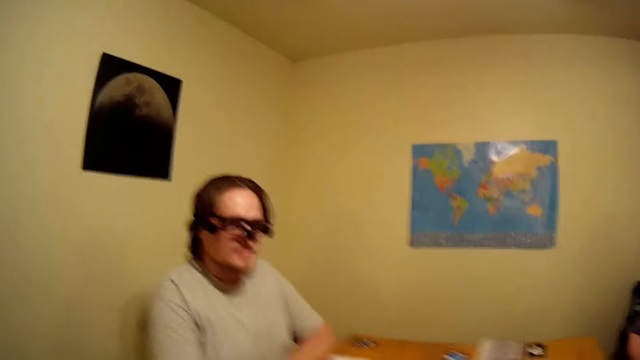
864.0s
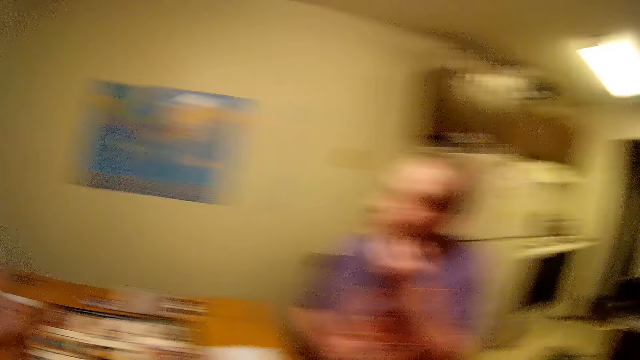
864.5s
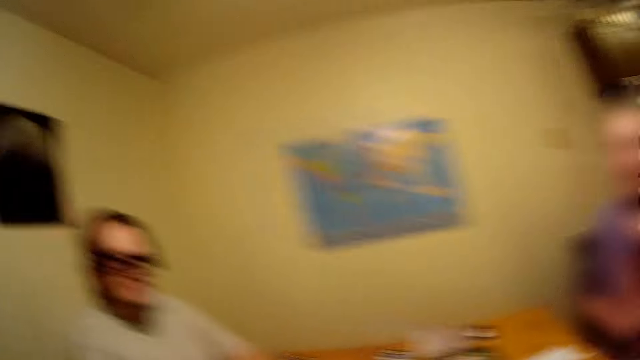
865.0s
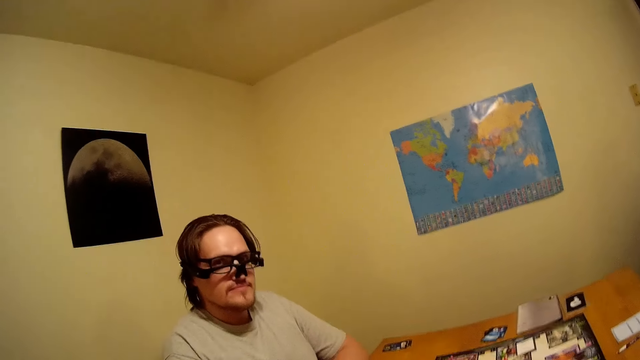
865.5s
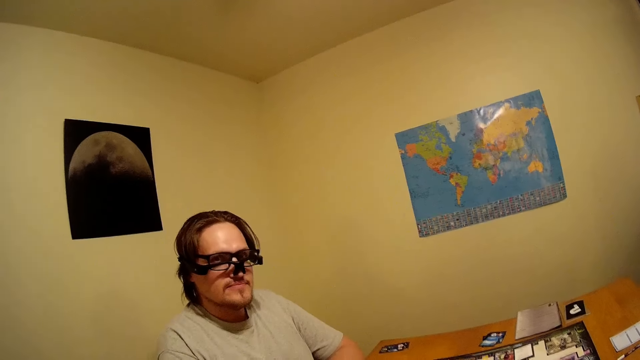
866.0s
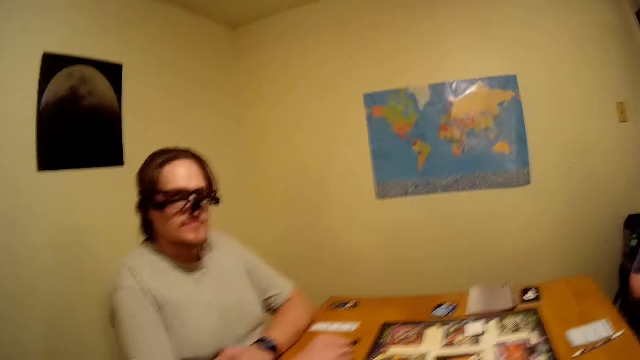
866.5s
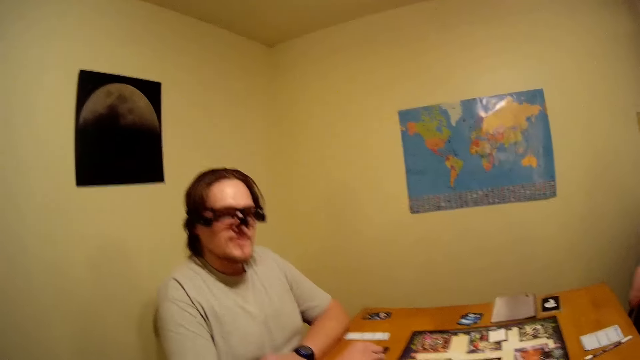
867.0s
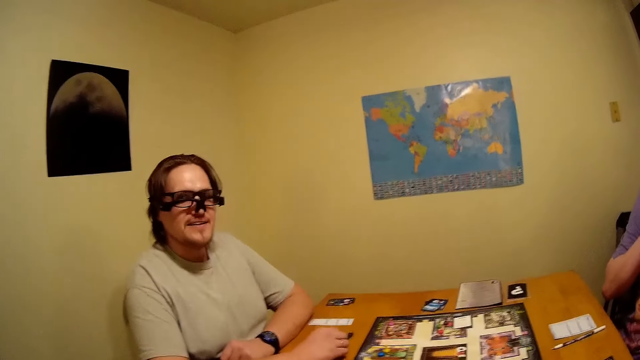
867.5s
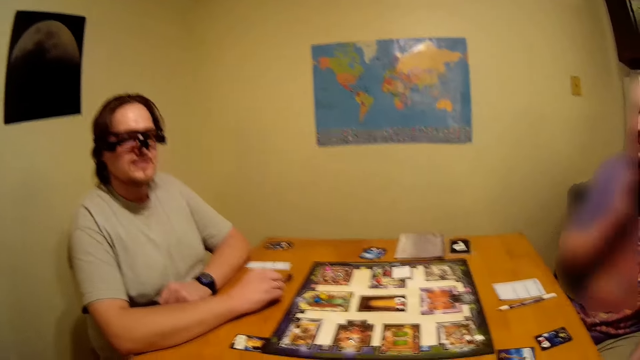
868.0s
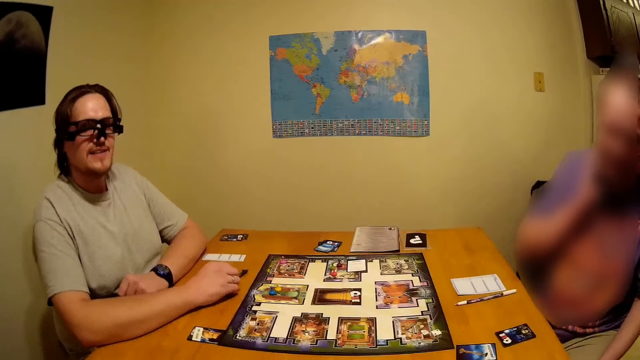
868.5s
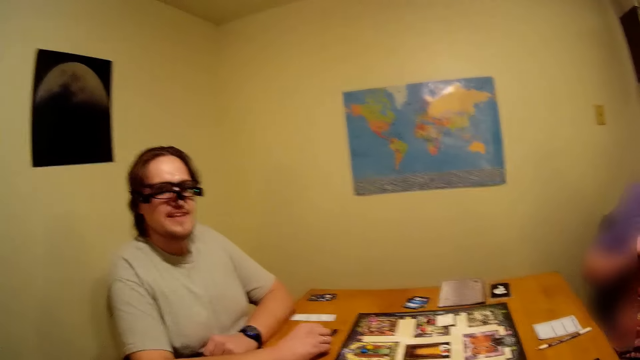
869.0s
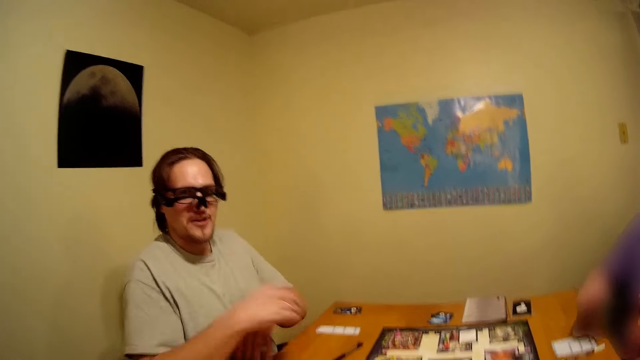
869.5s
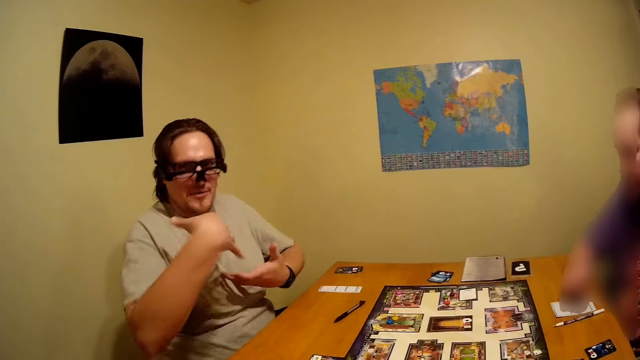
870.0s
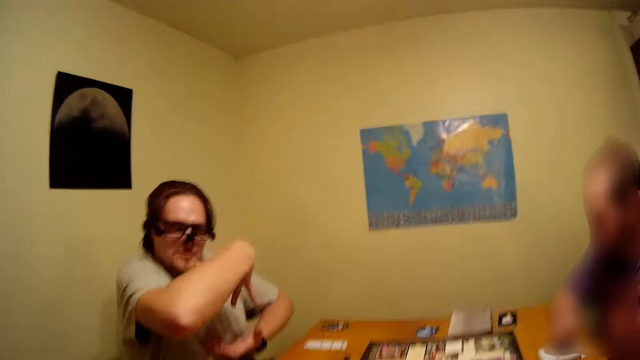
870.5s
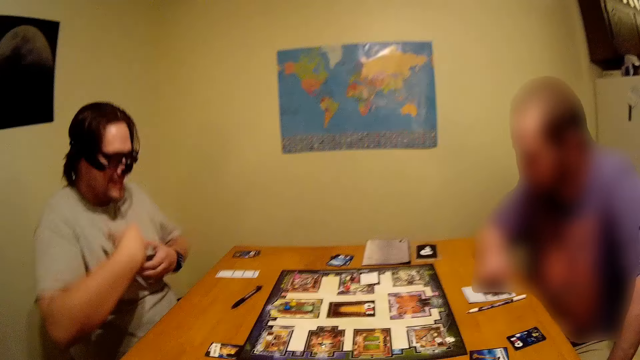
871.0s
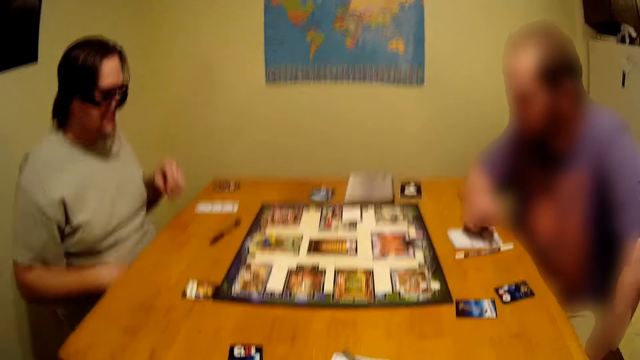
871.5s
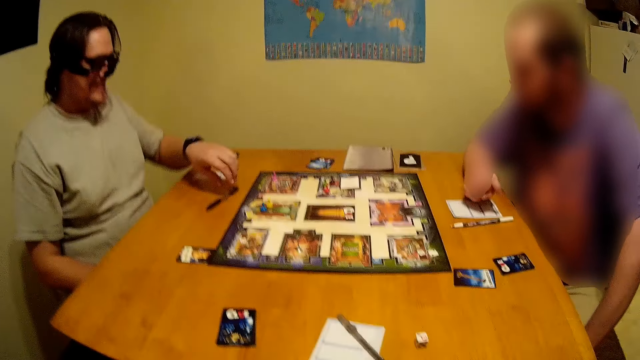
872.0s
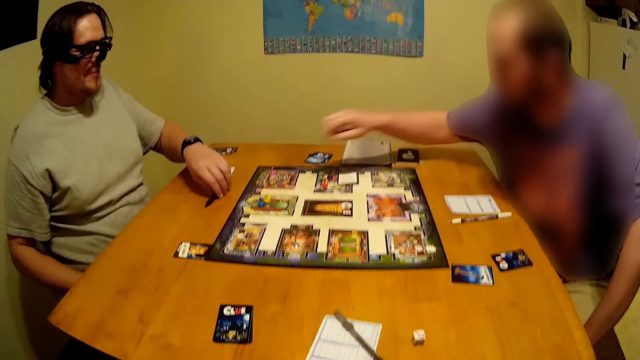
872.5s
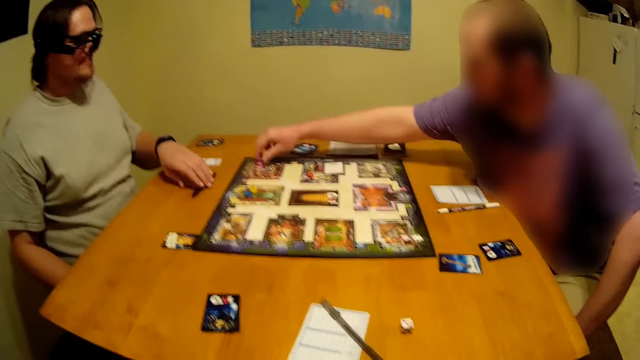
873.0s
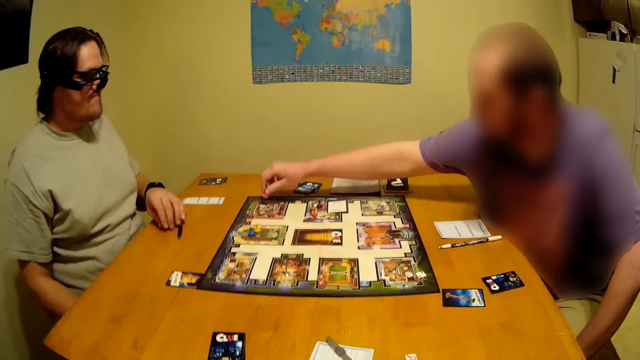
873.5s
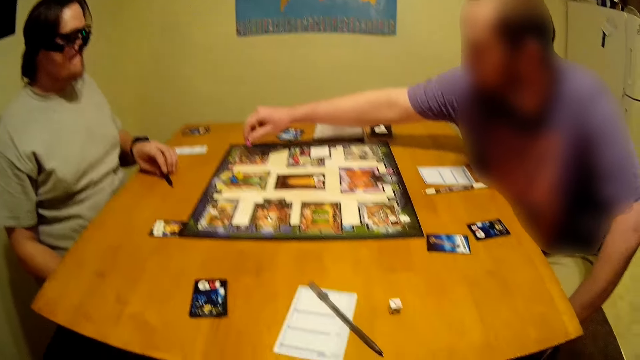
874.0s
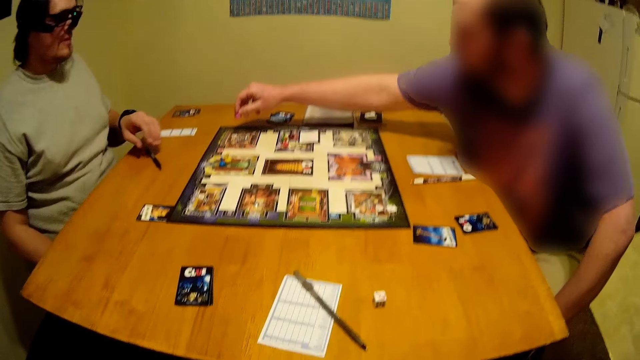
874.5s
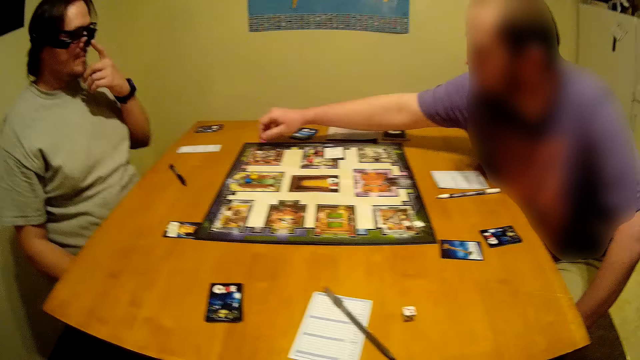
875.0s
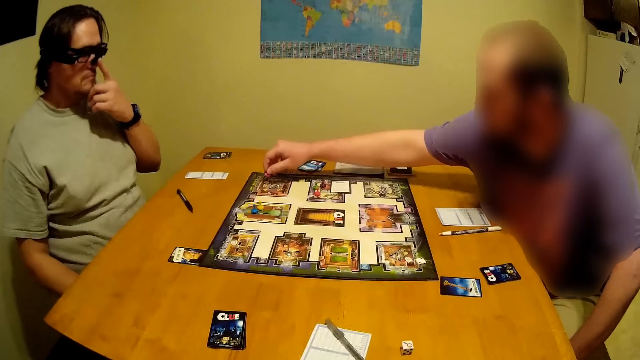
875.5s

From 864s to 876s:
The camera wearer looks at a man. The man moves the dice on the game board.

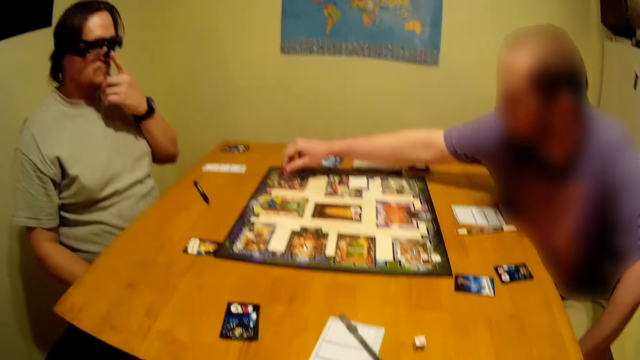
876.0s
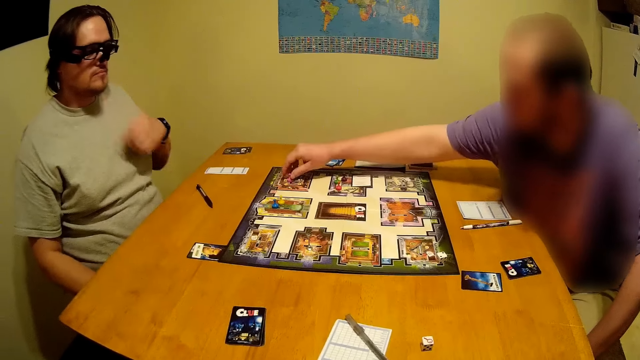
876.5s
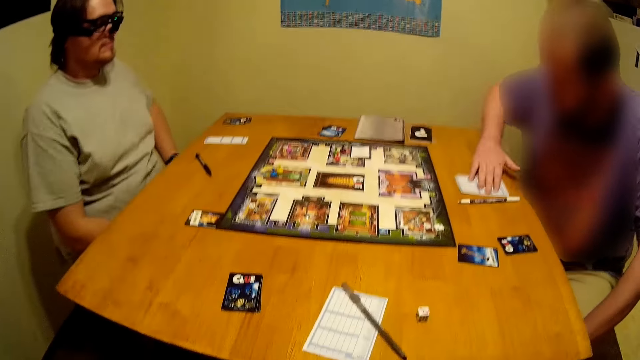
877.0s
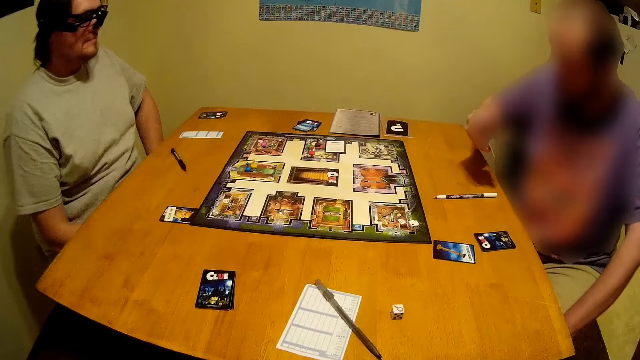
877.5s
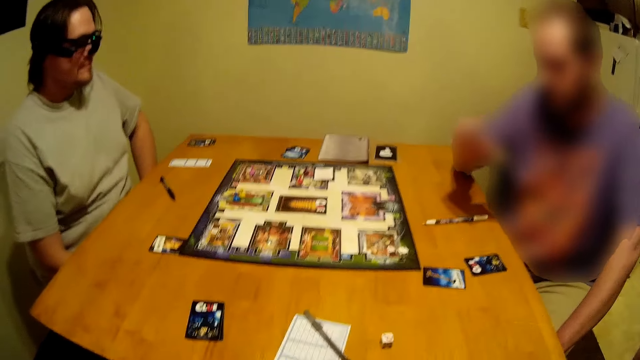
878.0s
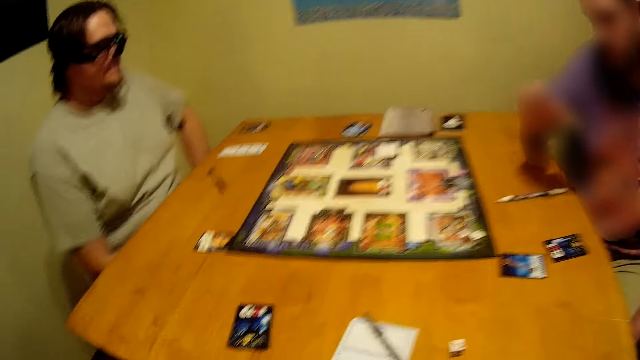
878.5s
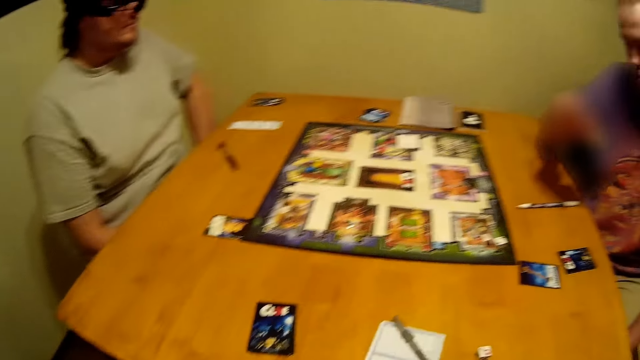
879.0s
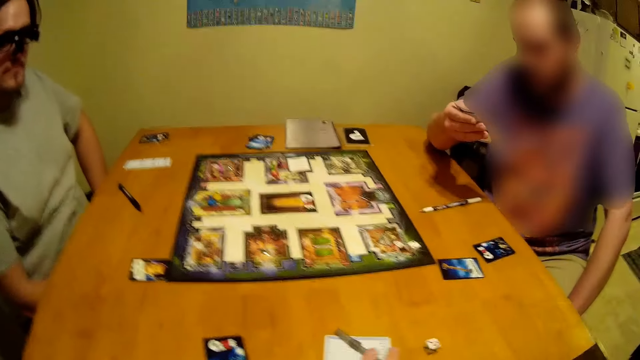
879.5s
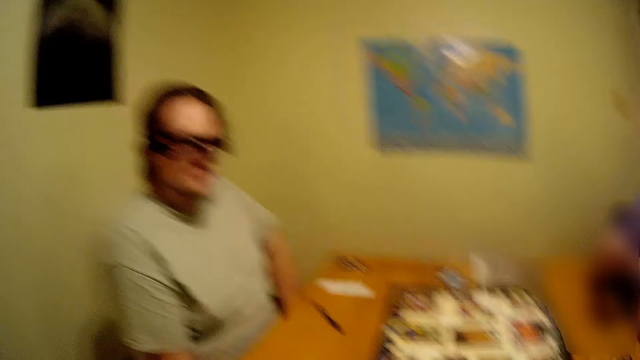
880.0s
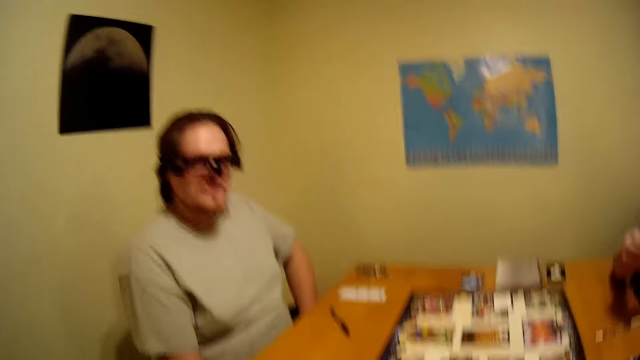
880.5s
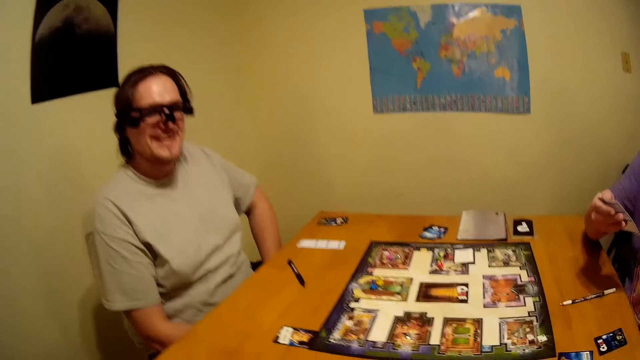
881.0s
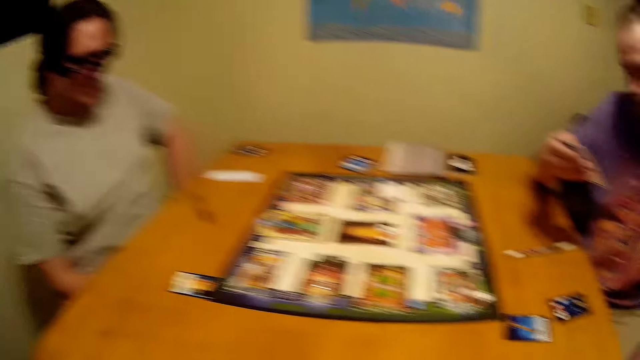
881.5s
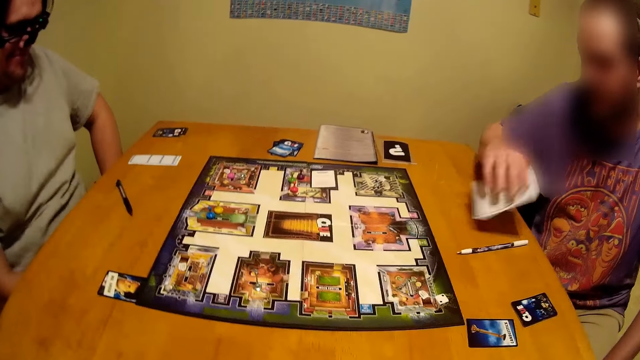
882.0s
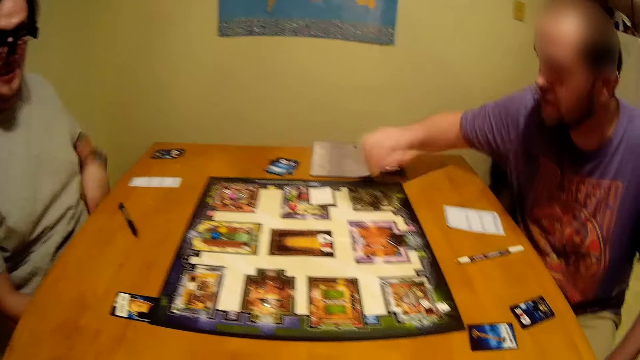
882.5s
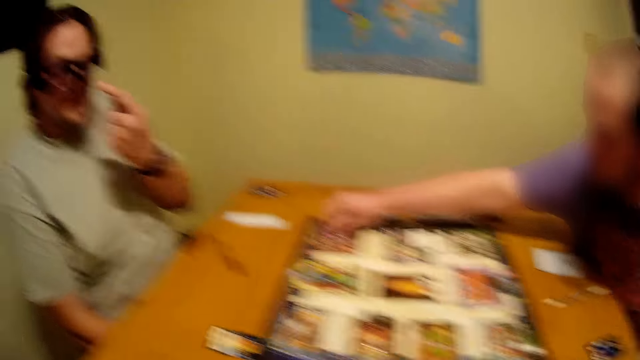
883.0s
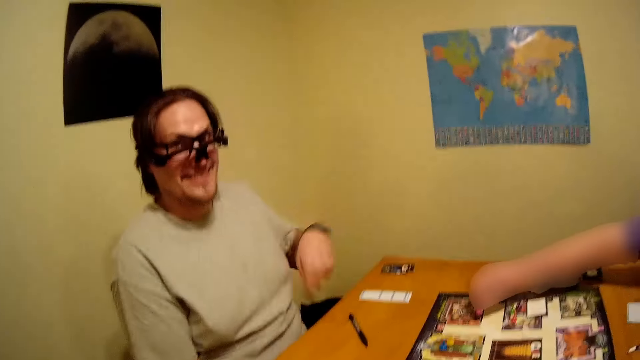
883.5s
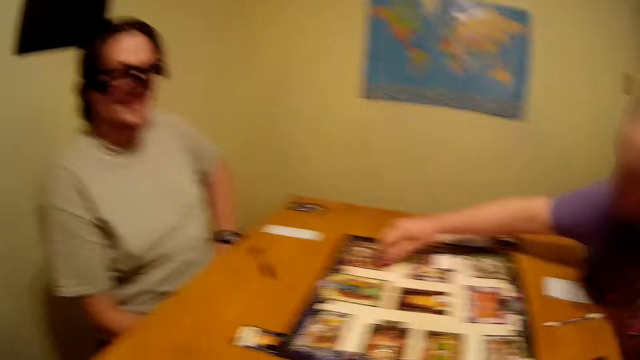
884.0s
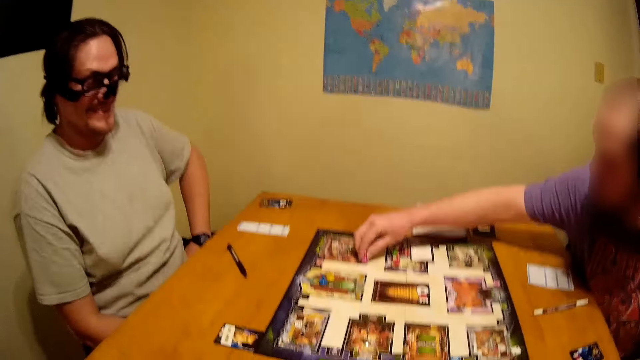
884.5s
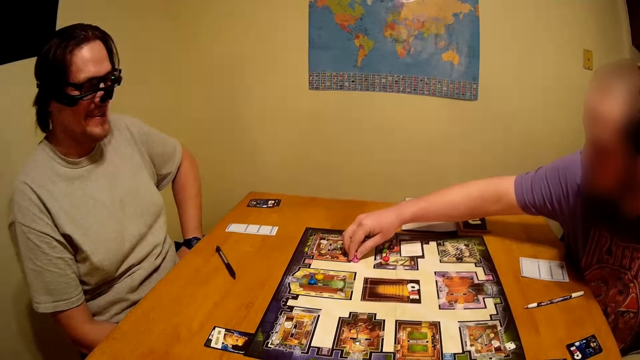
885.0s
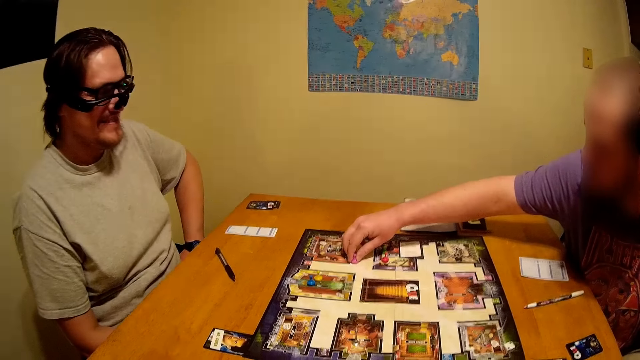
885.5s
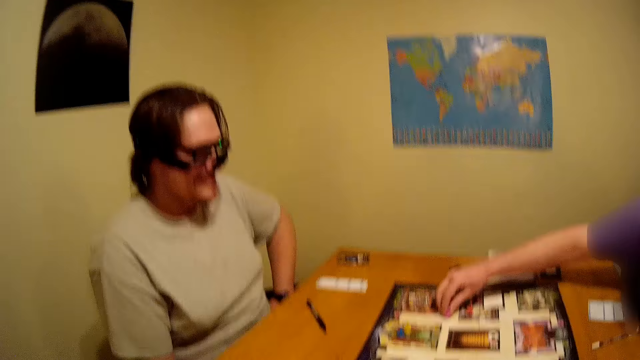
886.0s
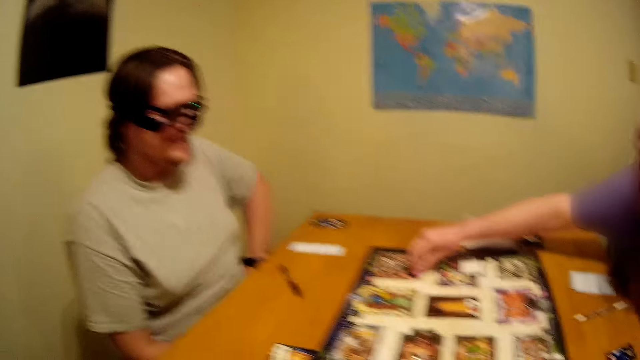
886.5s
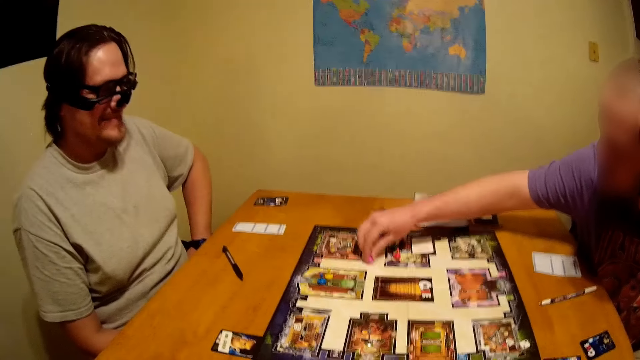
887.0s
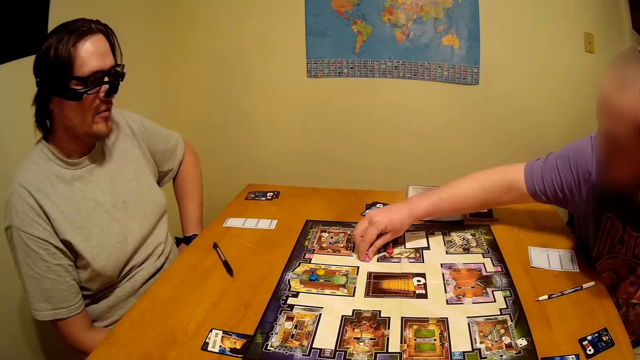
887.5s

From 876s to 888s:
A man picks up a paper on the table. The man places the paper on the table. The man moves the dice on the game board. Another man points at himself.
